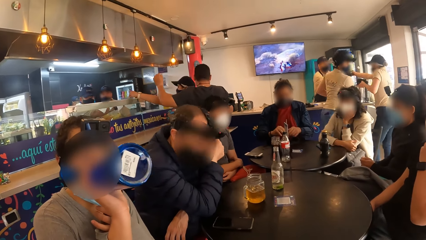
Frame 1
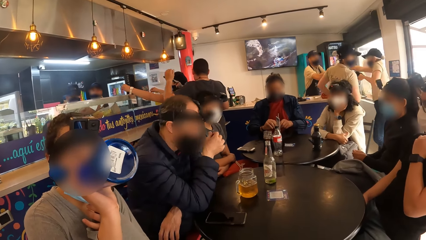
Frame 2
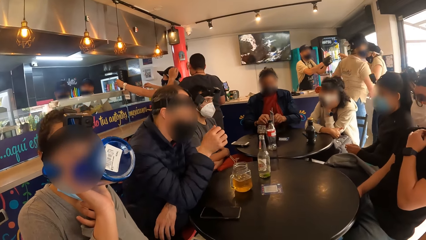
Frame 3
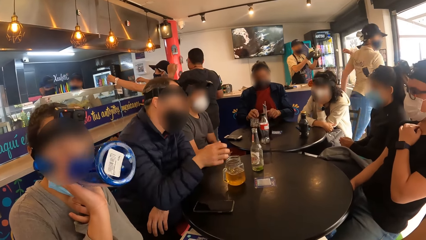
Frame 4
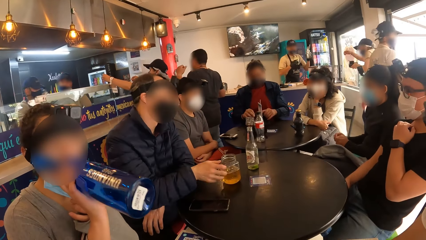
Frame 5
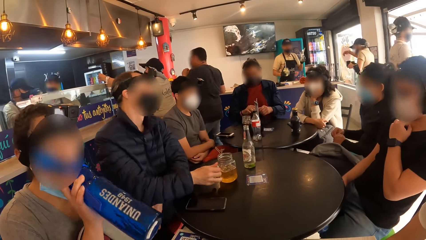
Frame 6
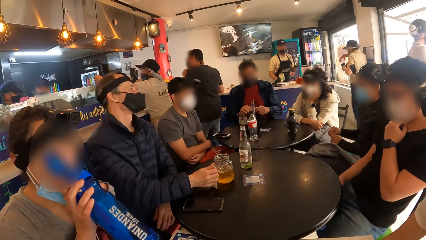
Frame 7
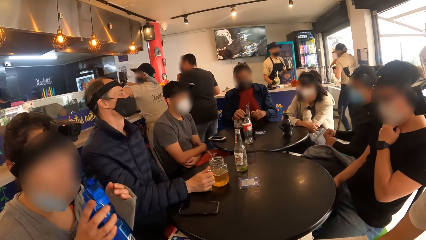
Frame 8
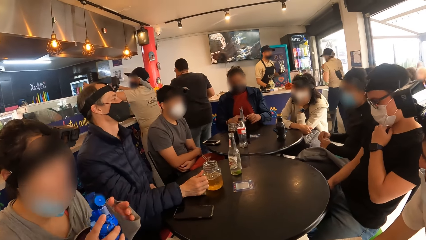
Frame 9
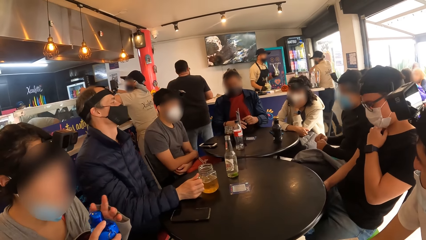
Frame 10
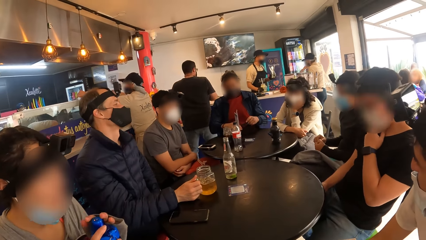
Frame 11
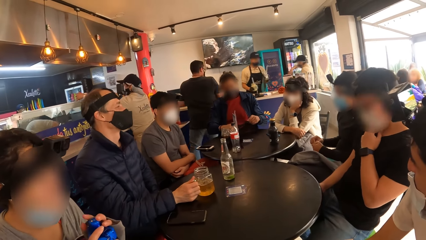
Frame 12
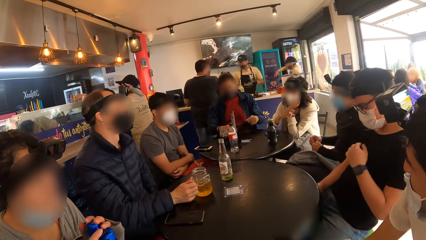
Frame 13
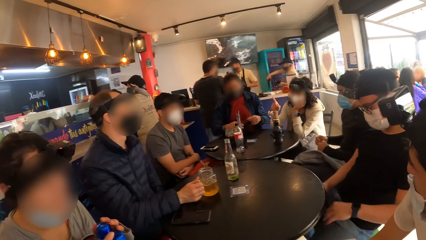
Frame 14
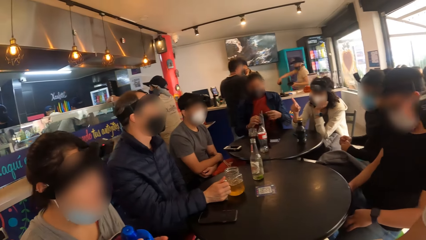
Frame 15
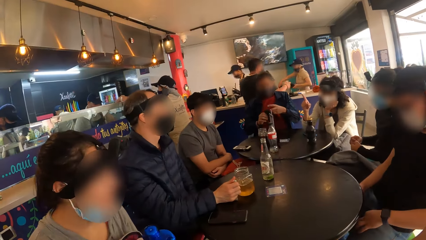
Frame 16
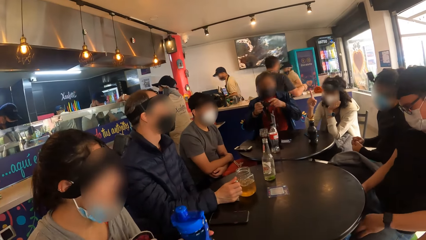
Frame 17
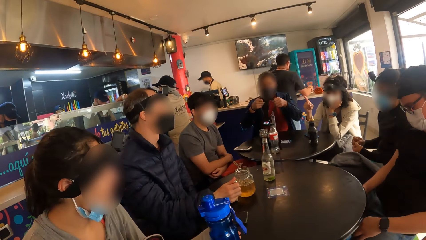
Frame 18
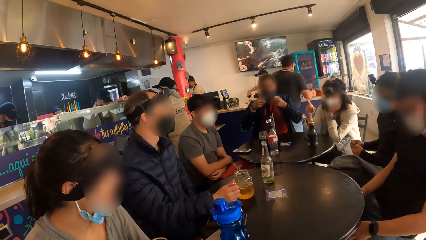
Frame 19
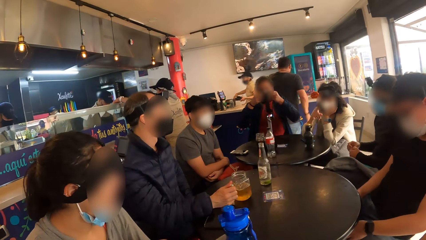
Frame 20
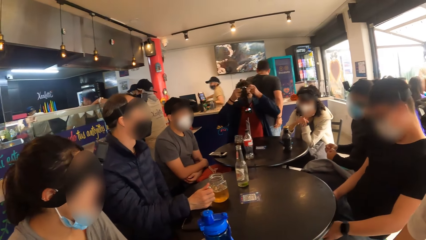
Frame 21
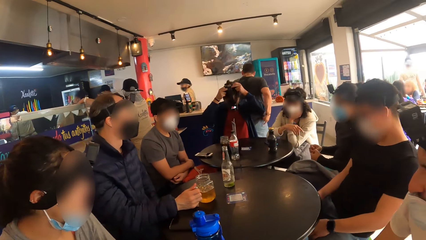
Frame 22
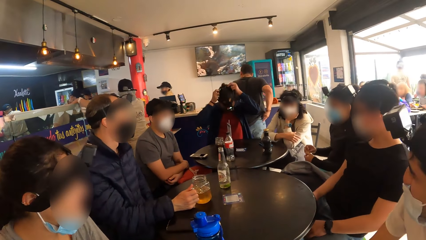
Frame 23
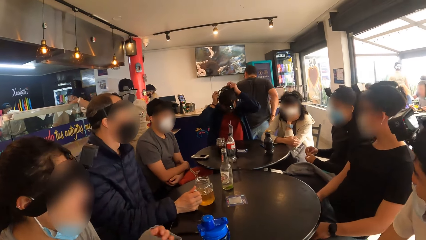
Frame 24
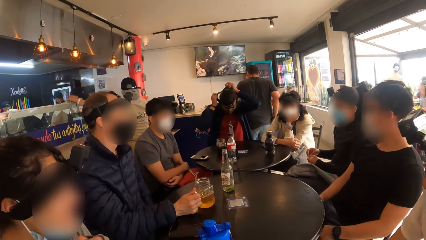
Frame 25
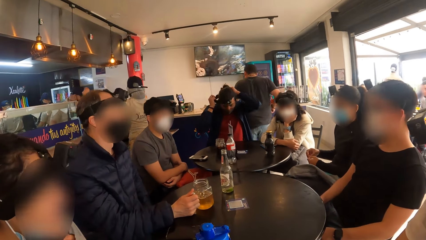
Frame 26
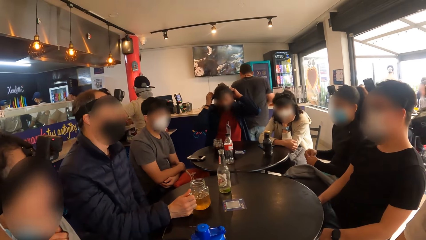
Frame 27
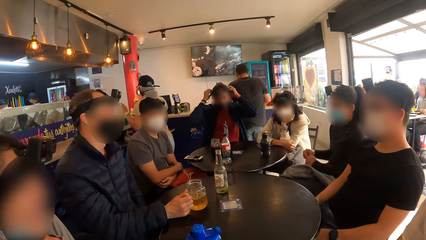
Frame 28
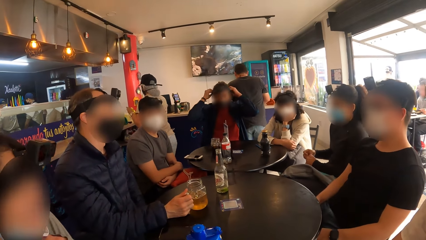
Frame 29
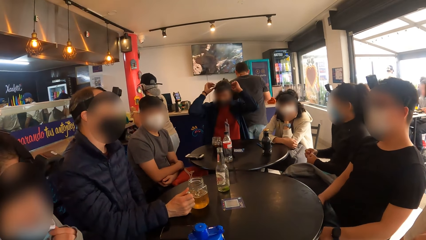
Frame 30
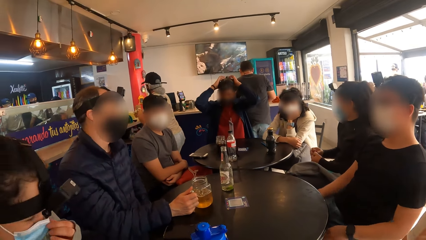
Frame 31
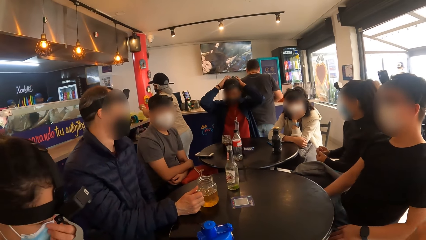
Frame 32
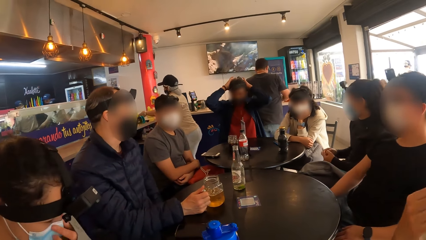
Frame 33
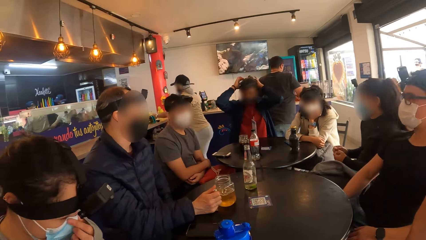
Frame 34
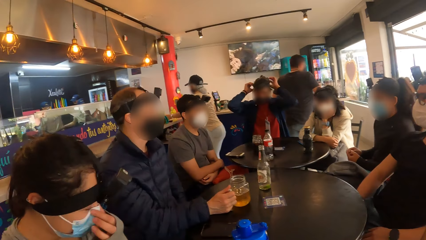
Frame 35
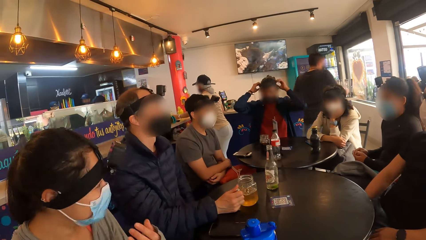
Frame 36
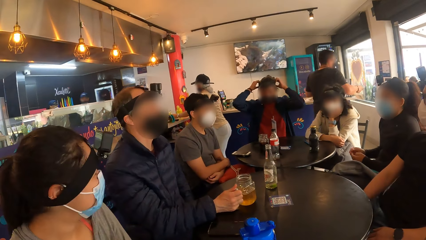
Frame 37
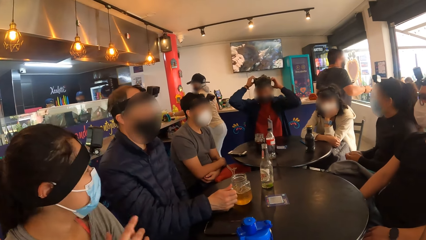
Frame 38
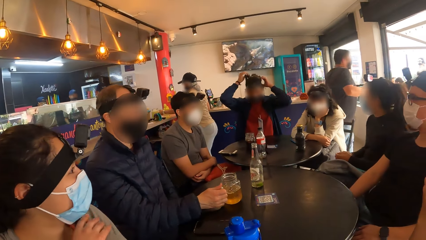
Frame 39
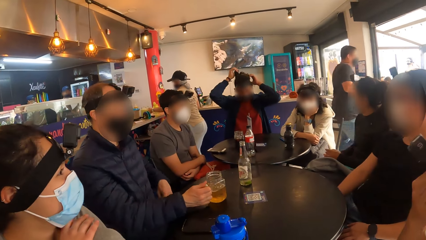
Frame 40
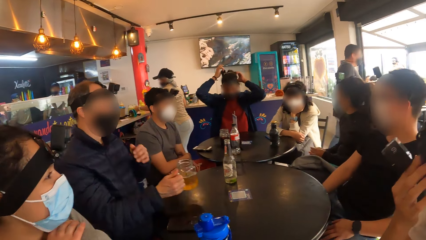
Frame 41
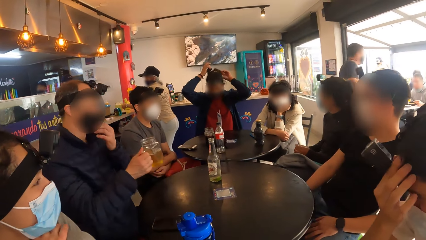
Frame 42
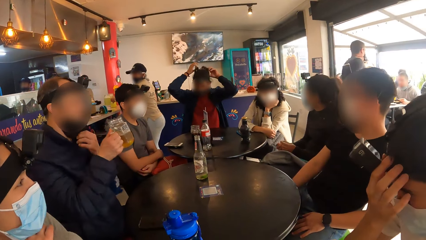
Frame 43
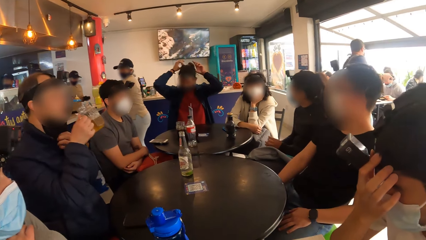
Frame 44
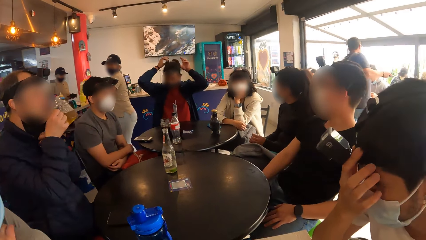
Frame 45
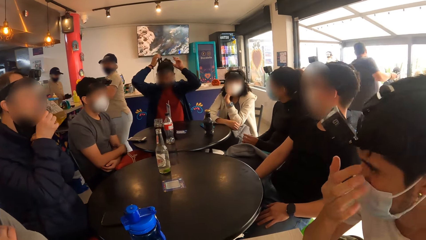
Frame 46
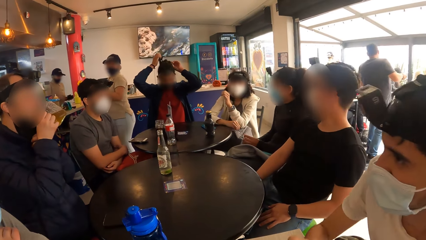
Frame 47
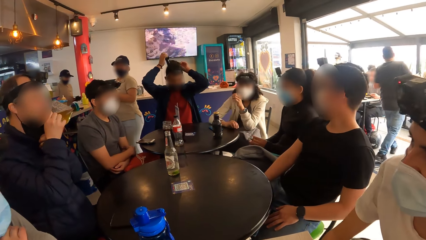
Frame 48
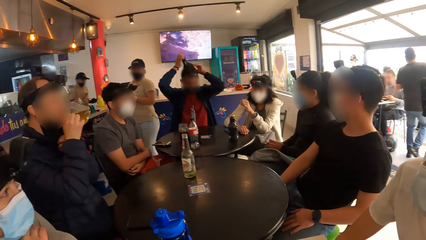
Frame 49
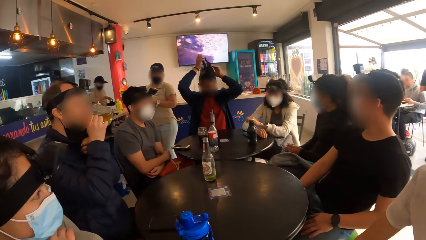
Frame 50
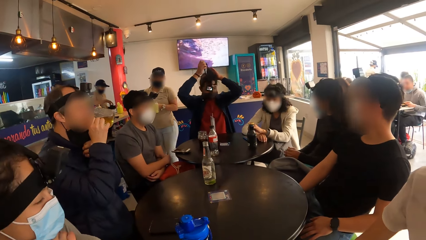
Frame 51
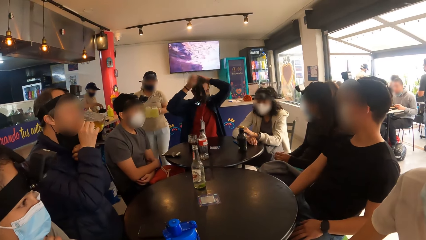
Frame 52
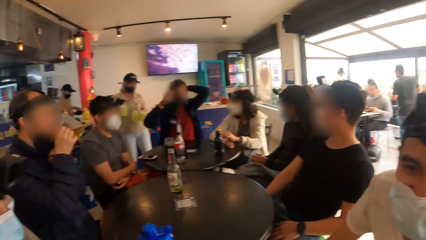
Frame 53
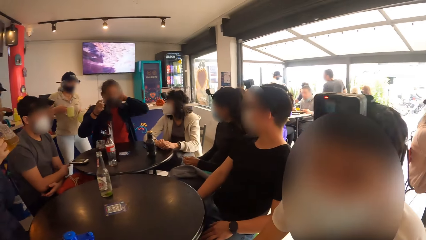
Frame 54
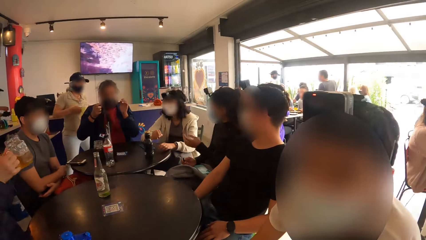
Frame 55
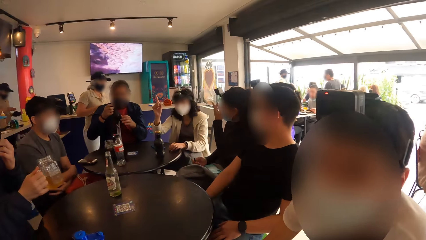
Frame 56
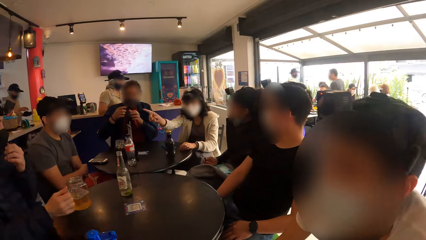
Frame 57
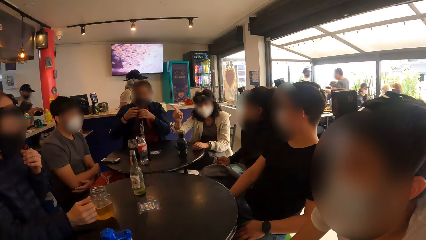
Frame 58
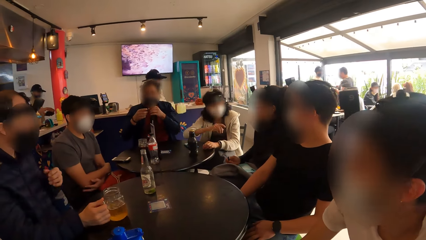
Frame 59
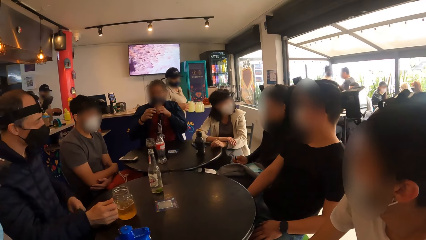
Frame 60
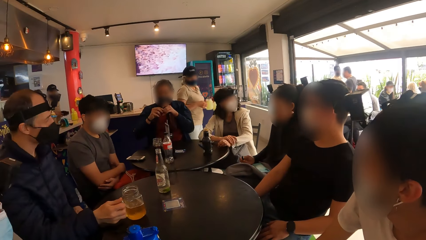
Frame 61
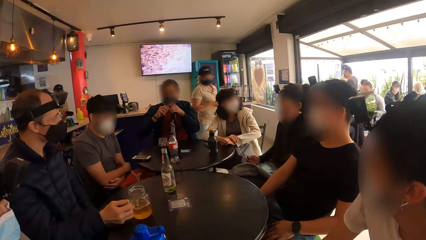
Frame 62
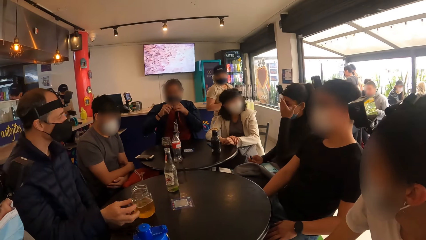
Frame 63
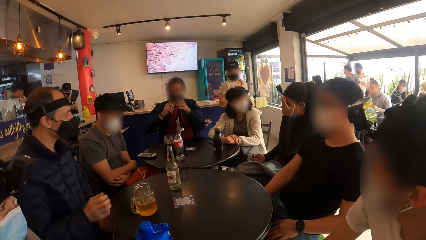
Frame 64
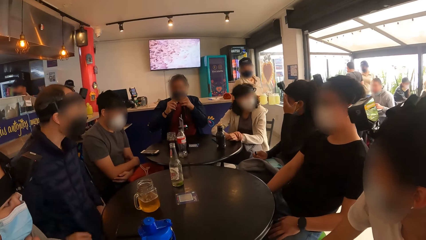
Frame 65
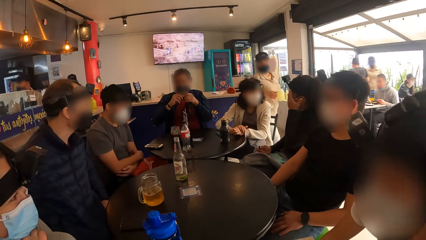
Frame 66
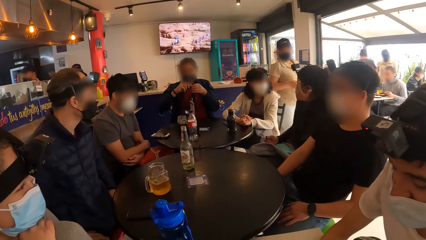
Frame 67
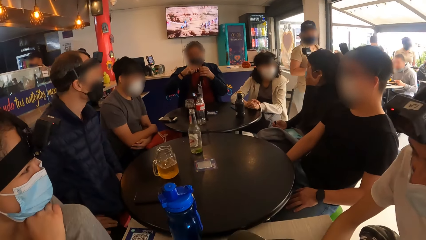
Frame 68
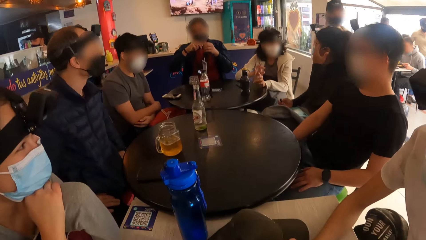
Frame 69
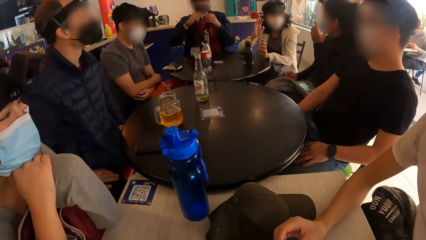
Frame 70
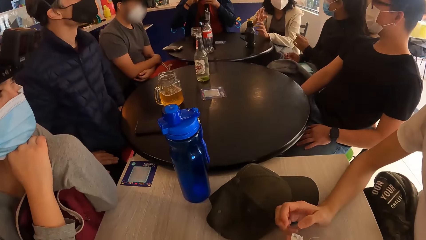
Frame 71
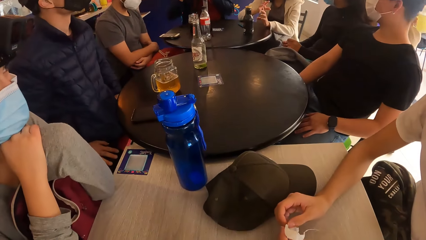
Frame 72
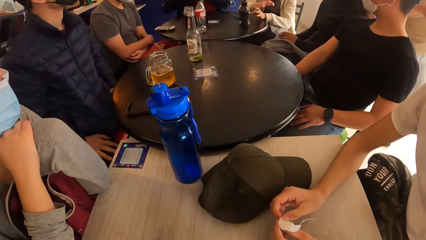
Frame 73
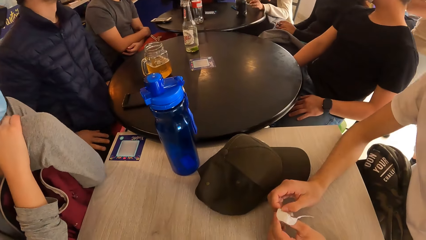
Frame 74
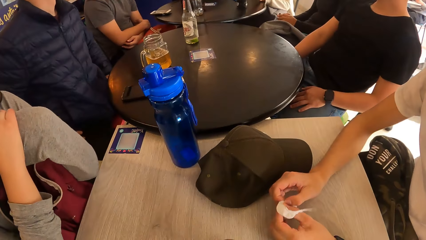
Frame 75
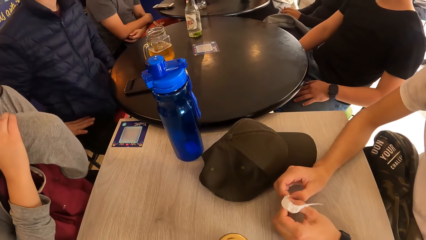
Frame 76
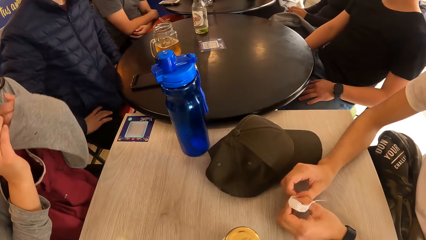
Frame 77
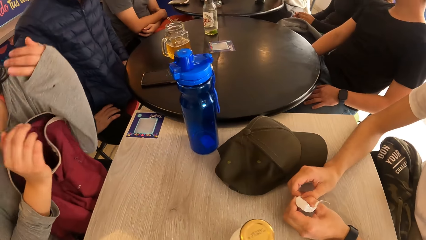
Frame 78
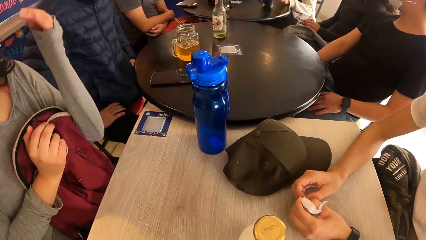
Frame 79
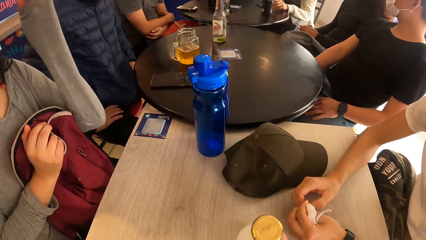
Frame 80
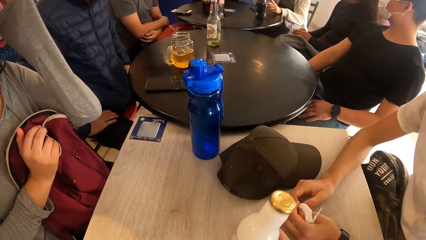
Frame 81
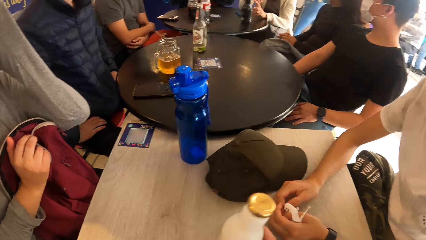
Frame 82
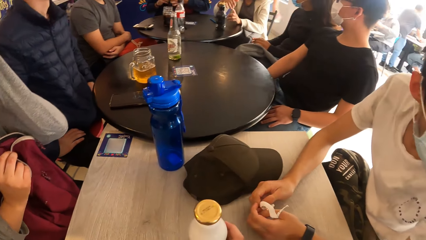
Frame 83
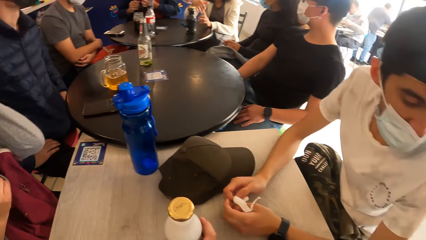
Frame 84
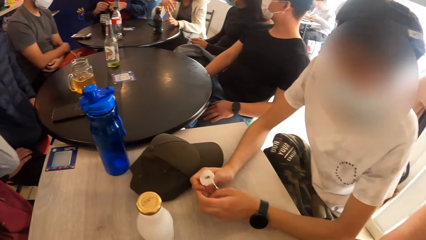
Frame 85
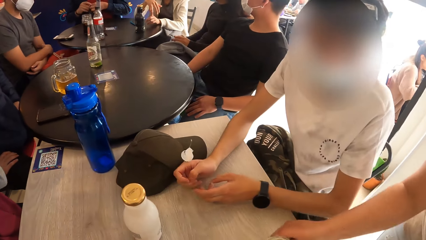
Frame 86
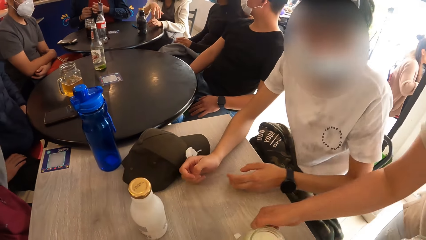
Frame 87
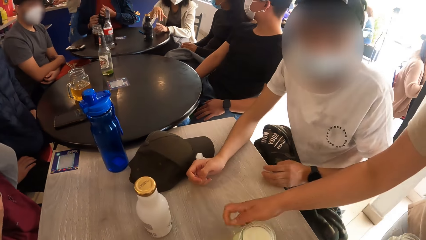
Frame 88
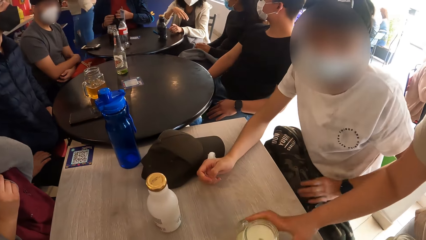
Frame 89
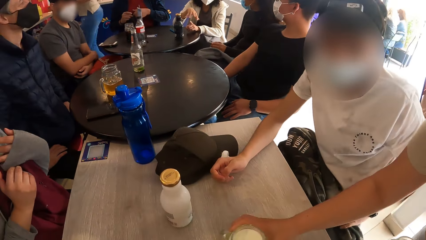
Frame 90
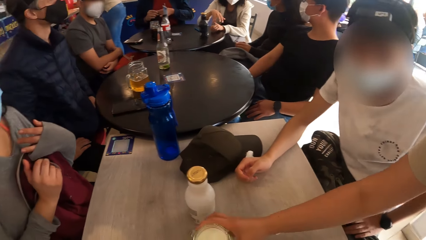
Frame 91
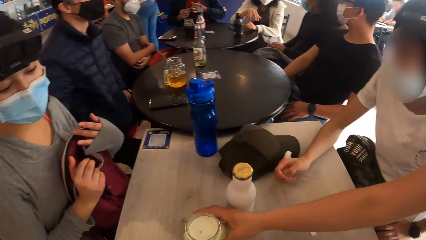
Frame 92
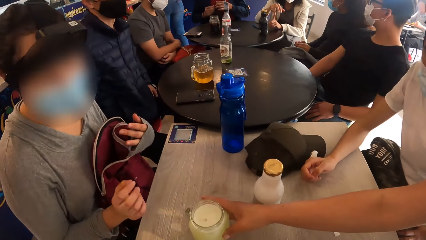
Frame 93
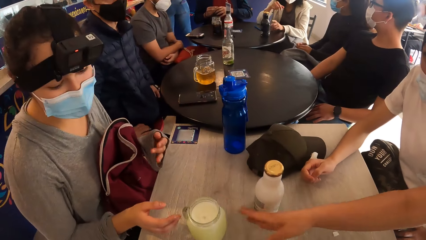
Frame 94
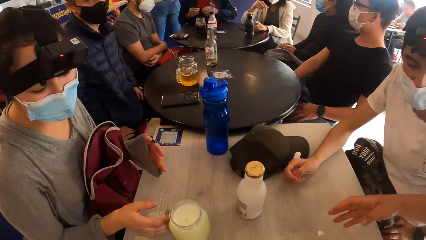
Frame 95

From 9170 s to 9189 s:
The woman closes the storage bottle with both hands. The woman drops the storage bottle on the table with her left hand. The woman covers her mouth with the facemask with her left hand. The camera wearer moves the bottle on the table with his right hand. The waiter moves a mini jar on the table to the woman with her right hand. The camera wearer looks around the restaurant.
